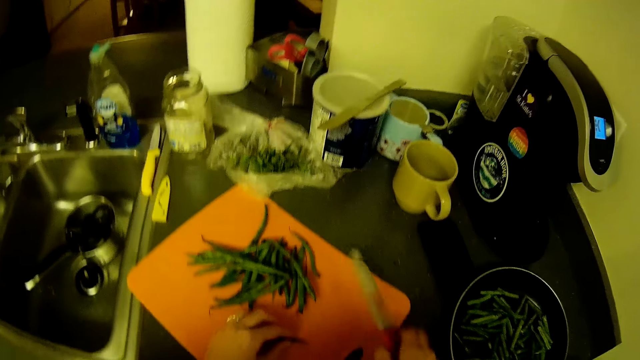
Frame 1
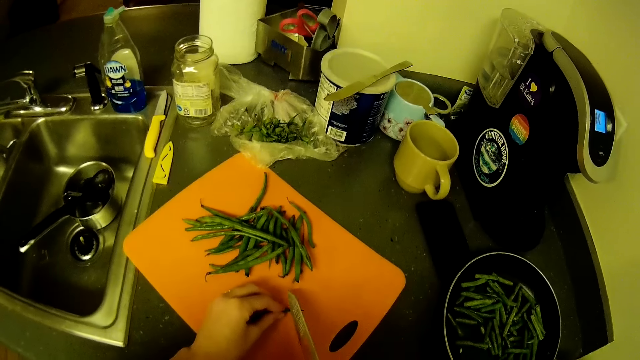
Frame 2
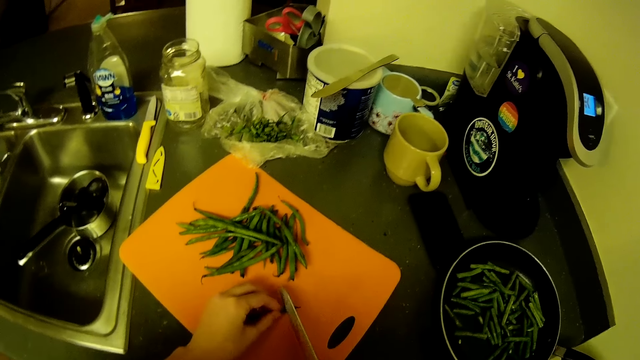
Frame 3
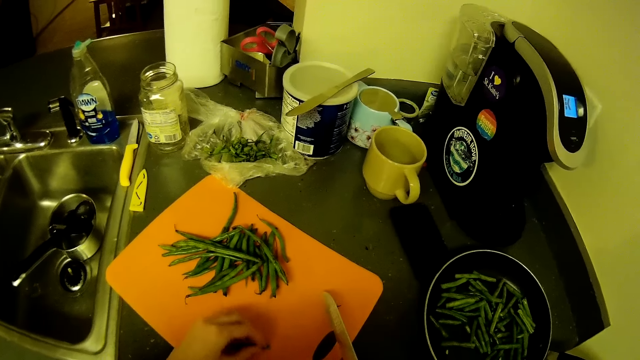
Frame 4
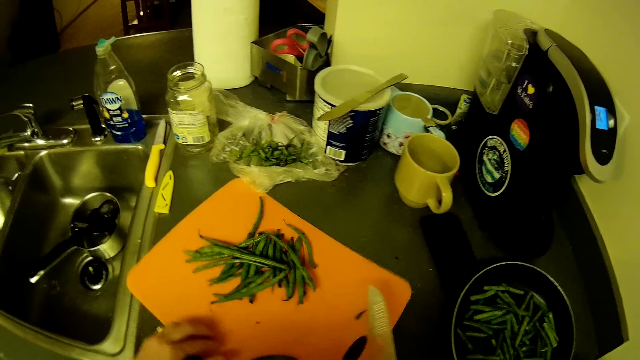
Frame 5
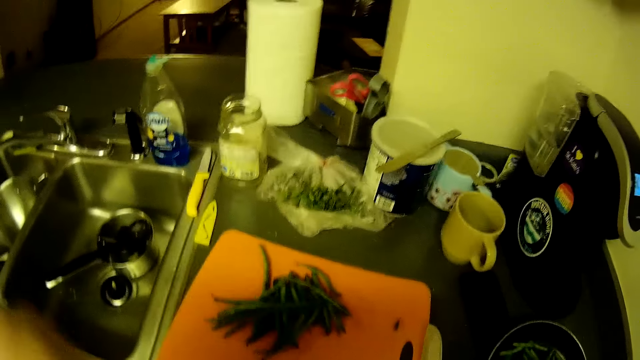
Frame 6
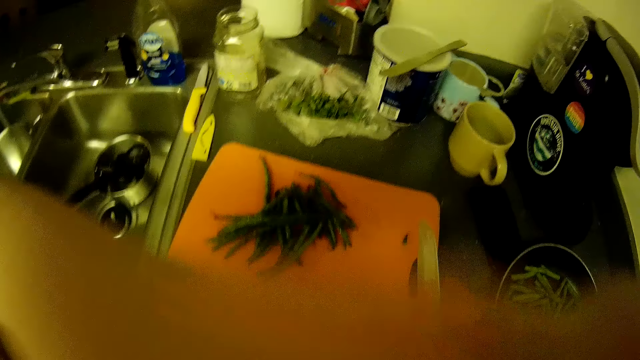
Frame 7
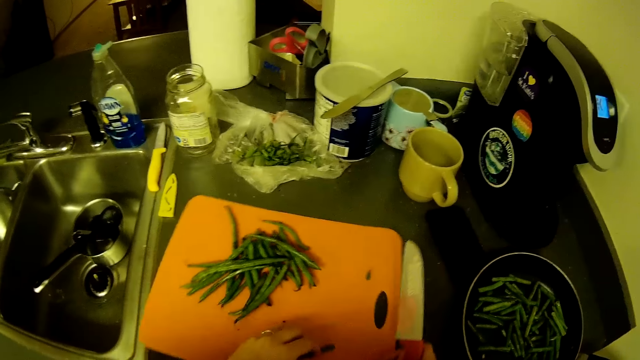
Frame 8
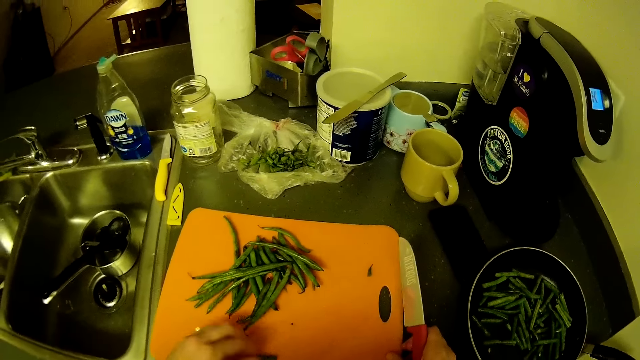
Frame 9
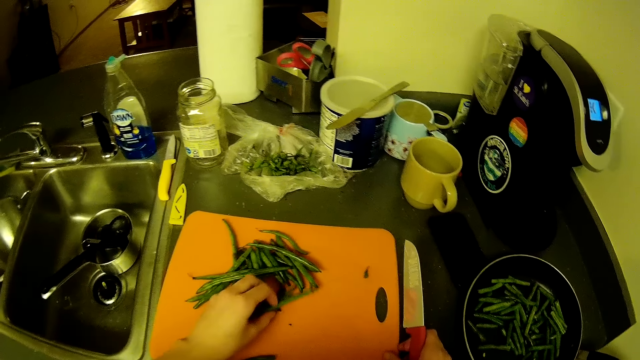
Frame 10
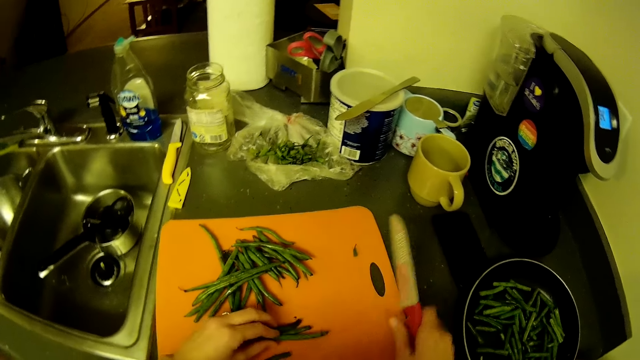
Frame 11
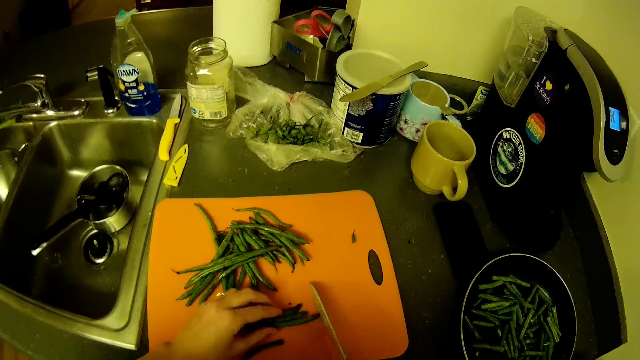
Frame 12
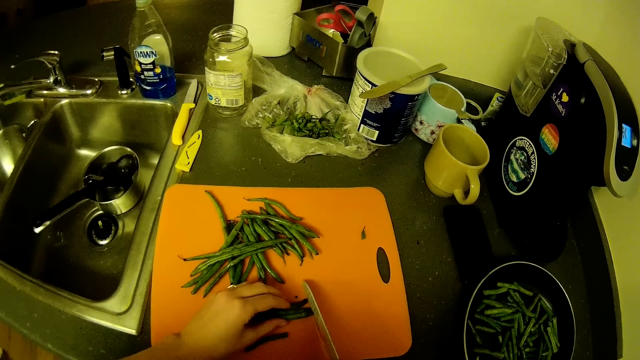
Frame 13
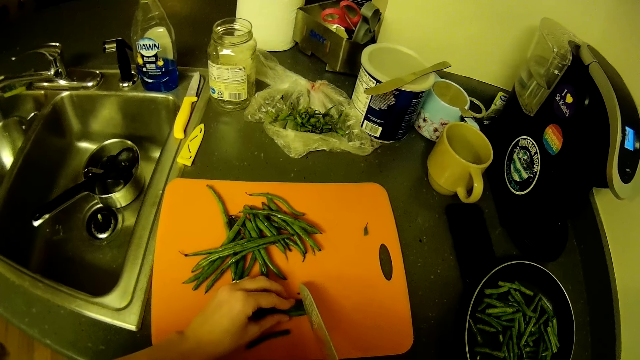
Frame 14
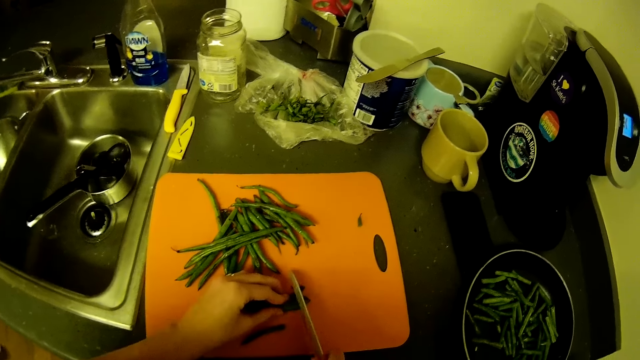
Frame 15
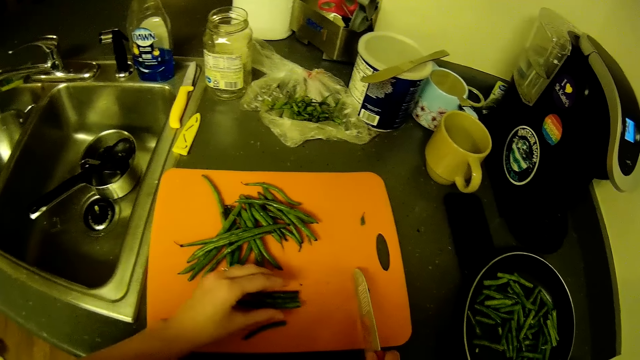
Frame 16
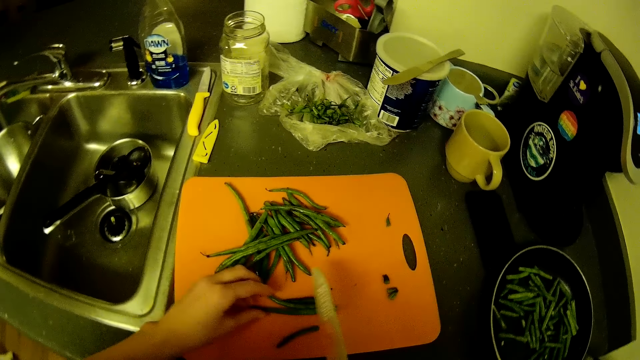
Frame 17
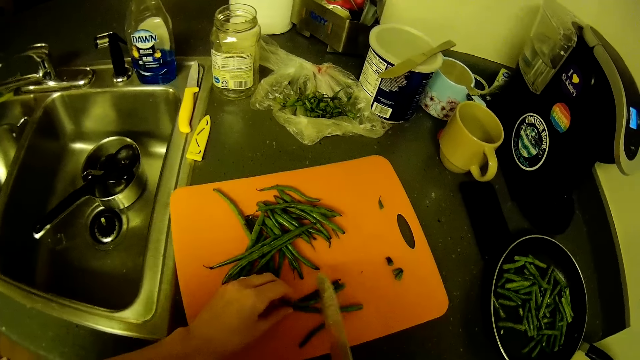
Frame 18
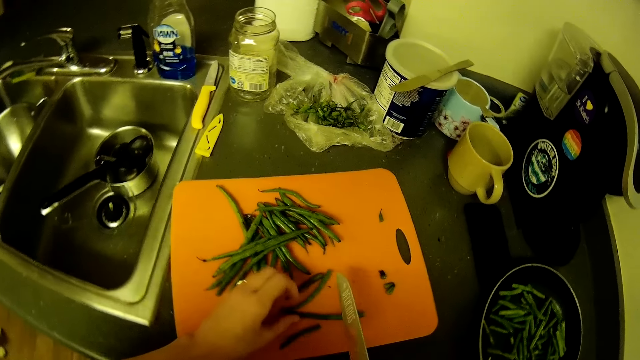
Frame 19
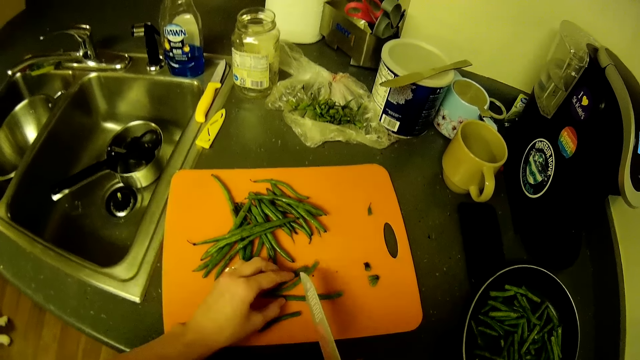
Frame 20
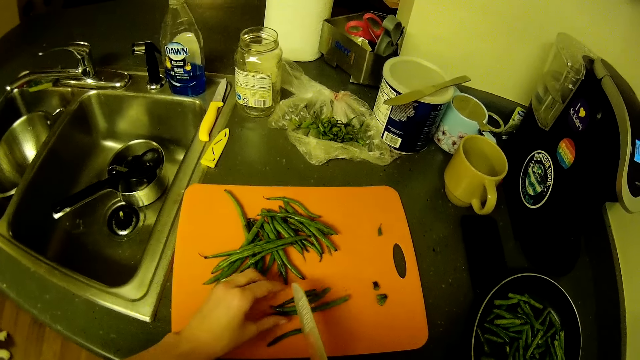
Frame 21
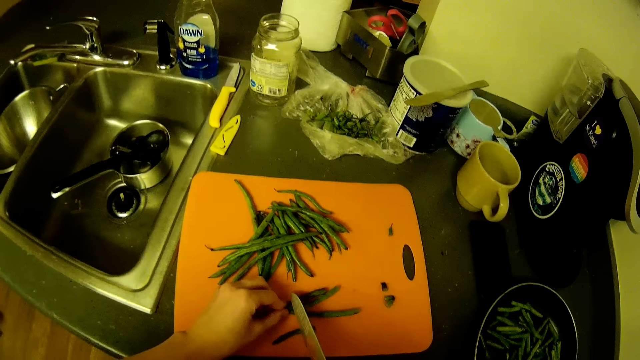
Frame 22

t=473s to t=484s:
The camera wearer picks the knife on the chopping board with her right hand. She cuts the green bean edges on the chopping board with the knife. She moves the chopping board. She touches her face with her left hand. She moves the chopping board. She picks green beans from the chopping board with her left hand. She cuts the green beans' edges on the chopping board with the knife.

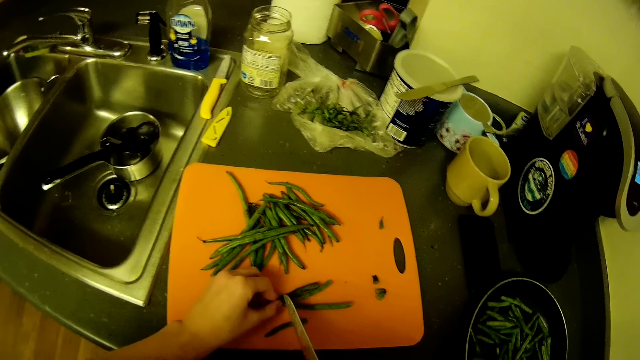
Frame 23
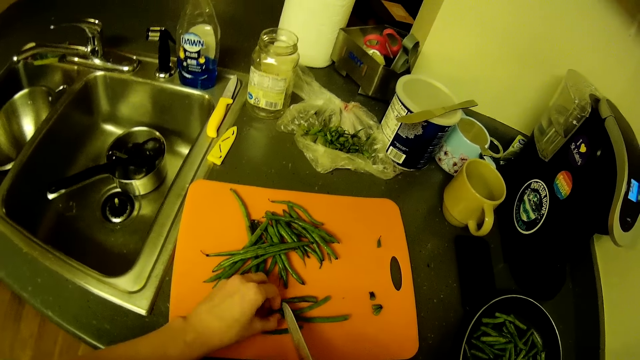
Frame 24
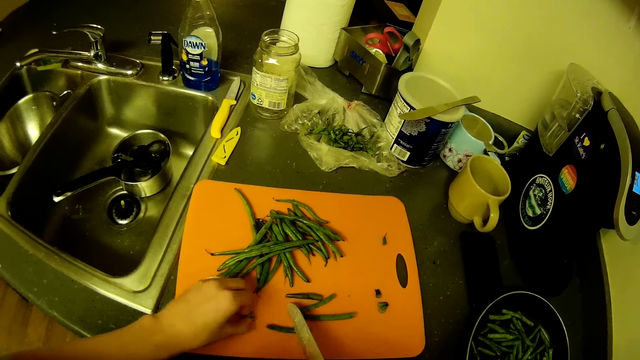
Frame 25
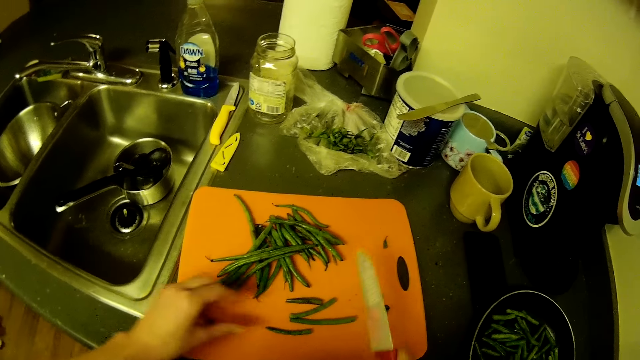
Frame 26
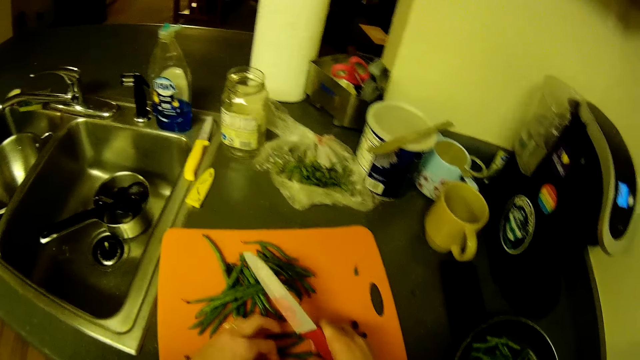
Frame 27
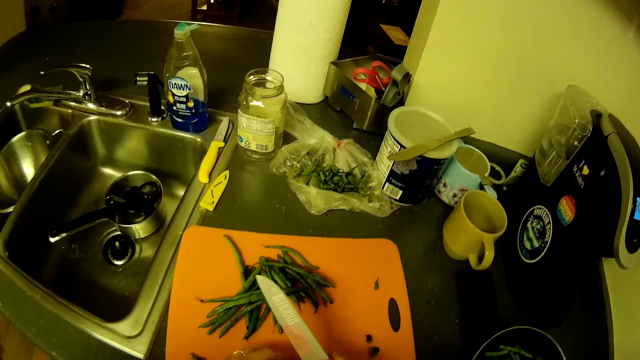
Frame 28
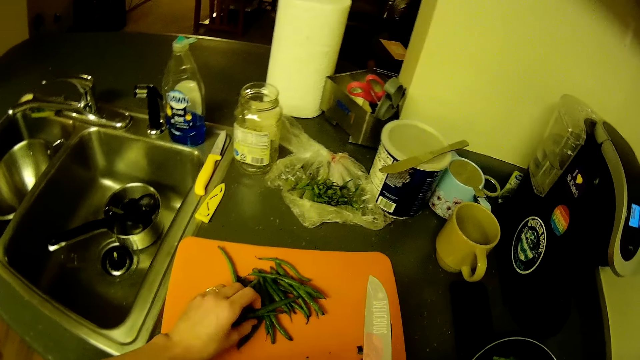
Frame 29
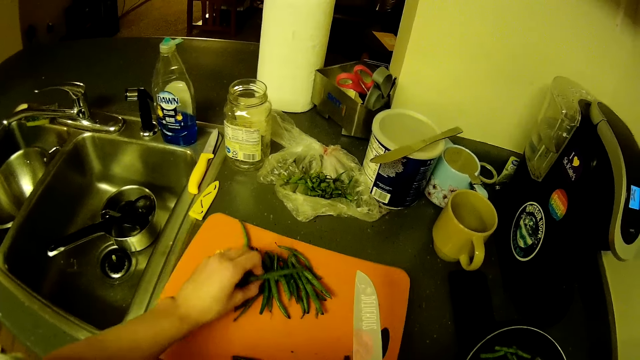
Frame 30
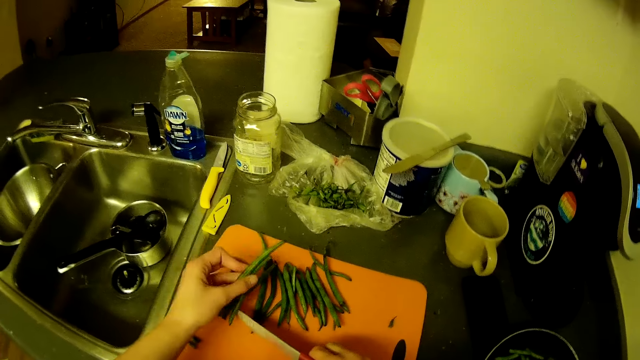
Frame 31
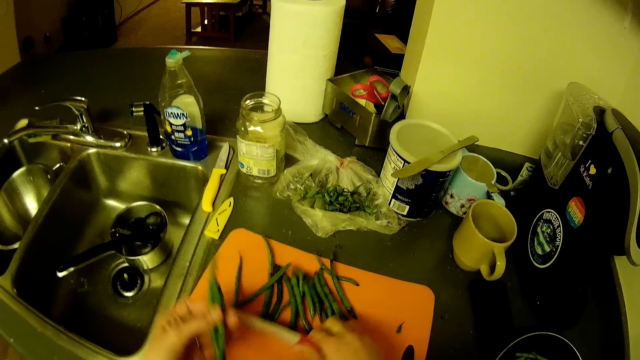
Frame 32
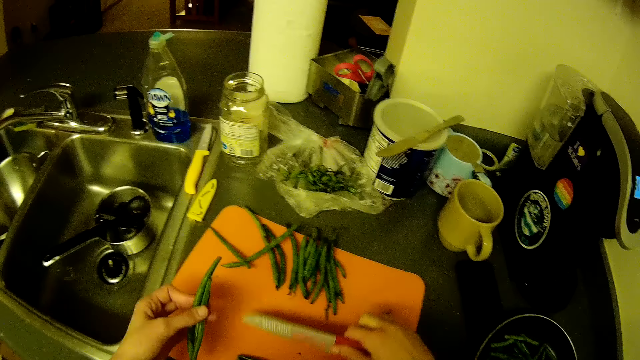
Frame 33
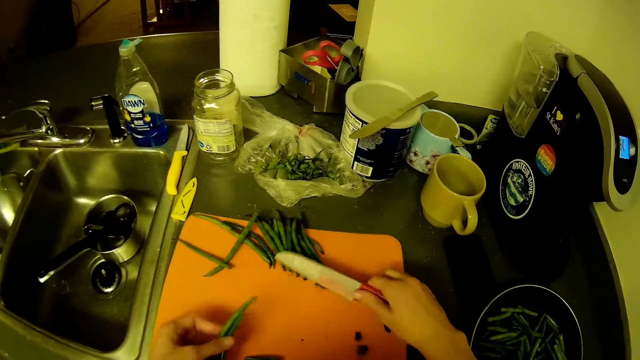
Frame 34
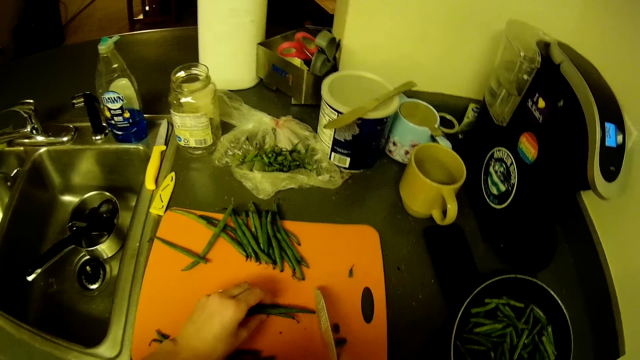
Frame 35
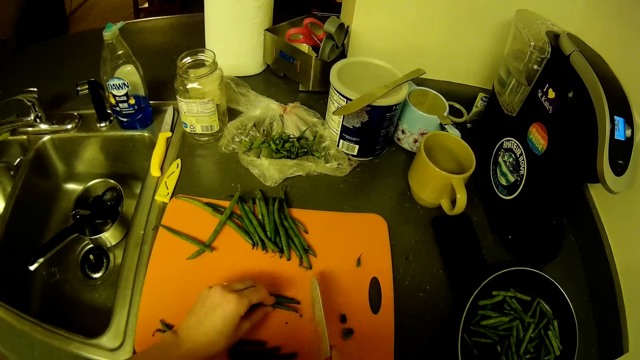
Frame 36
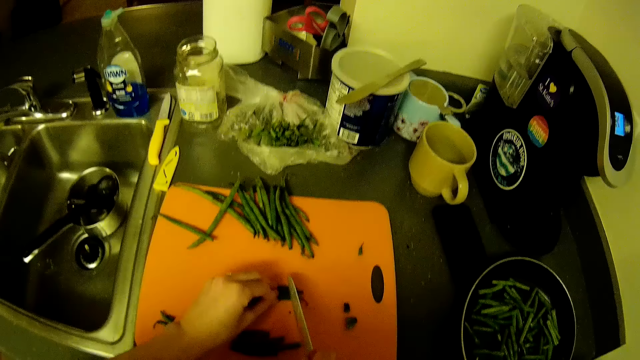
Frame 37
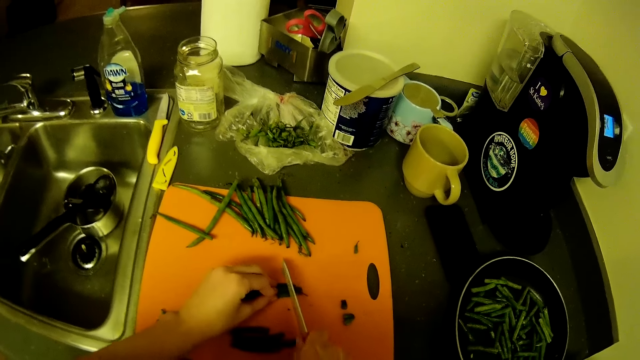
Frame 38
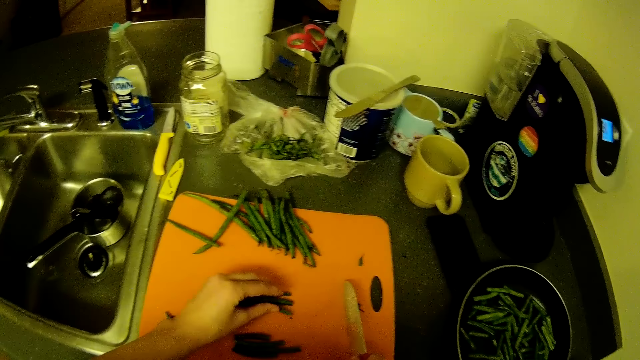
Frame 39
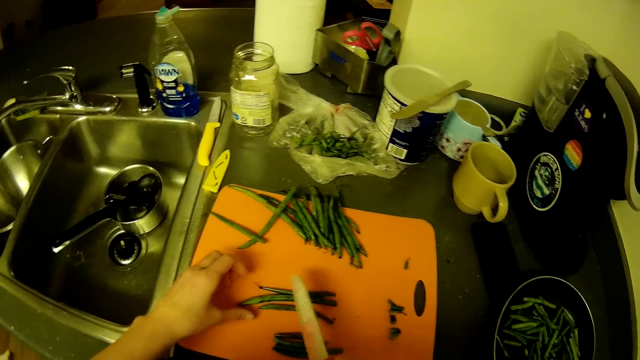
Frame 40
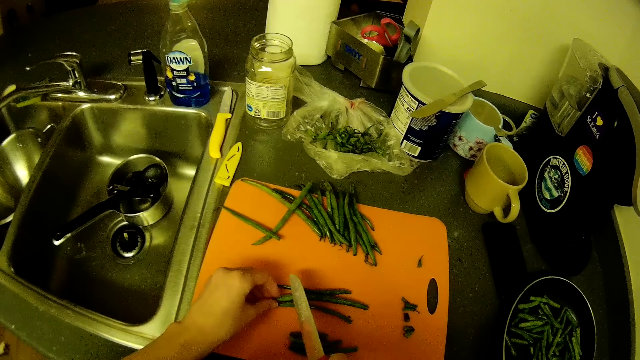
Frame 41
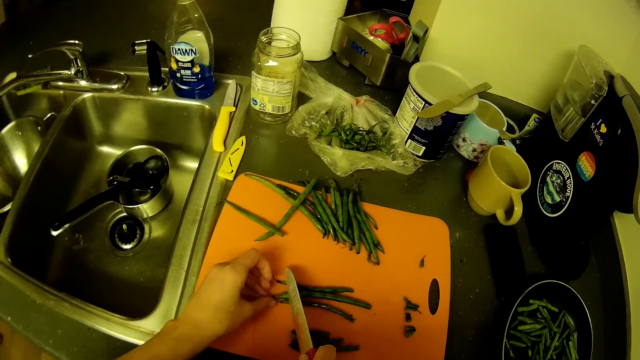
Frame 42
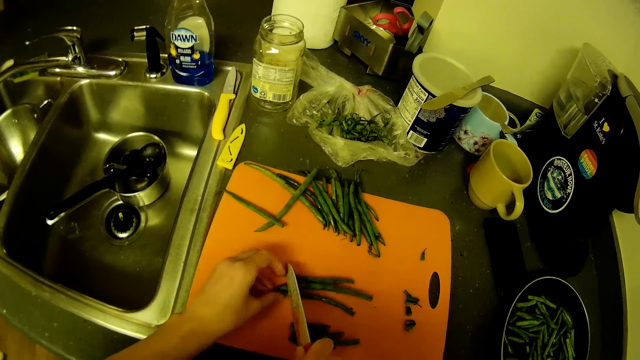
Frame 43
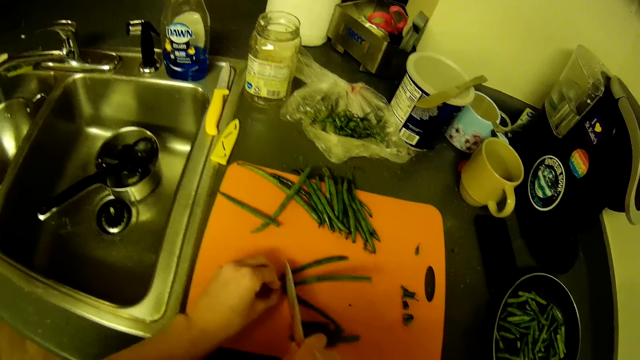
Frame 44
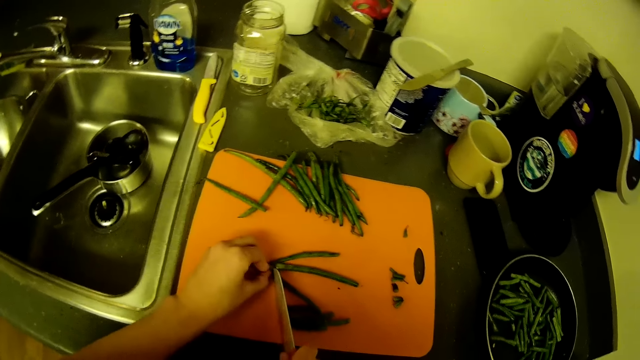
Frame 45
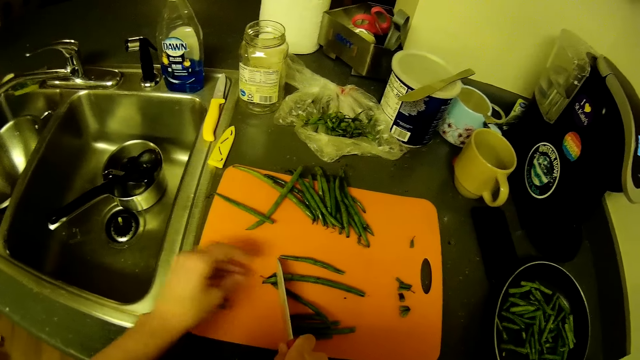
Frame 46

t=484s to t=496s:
The camera wearer moves the green beans. She picks green beans from the chopping board with her left hand. She moves the green beans with the knife on the chopping board. She places the green bean on the chopping board. She cuts the green beans' edges on the chopping board with the knife.
